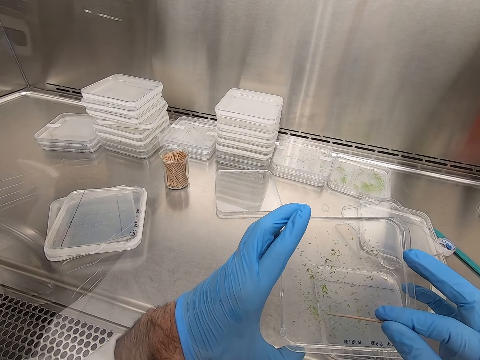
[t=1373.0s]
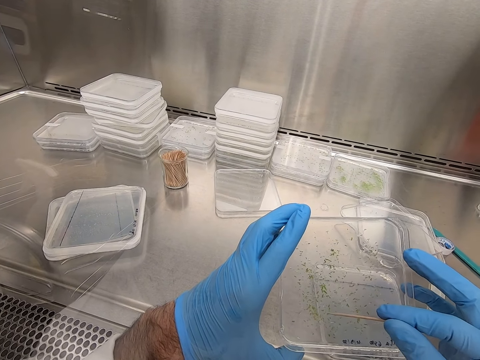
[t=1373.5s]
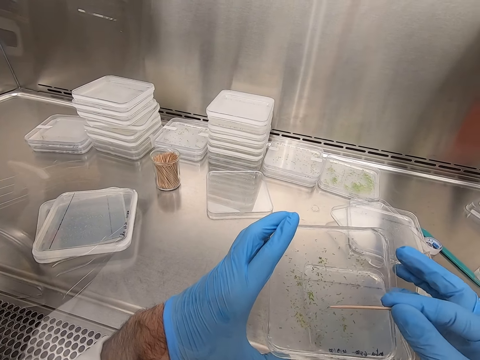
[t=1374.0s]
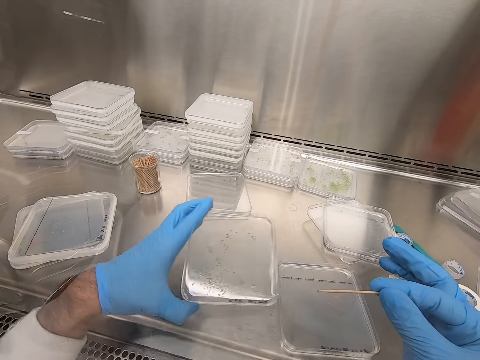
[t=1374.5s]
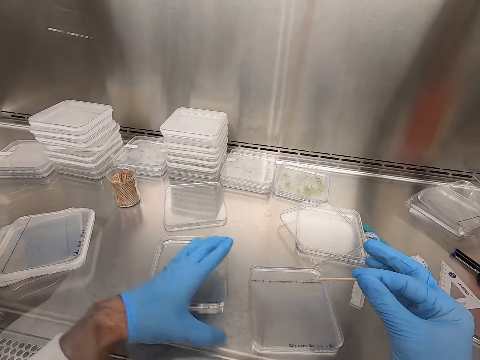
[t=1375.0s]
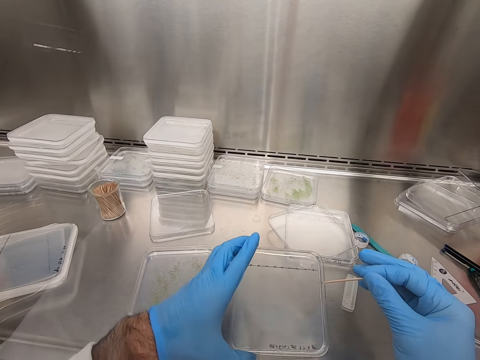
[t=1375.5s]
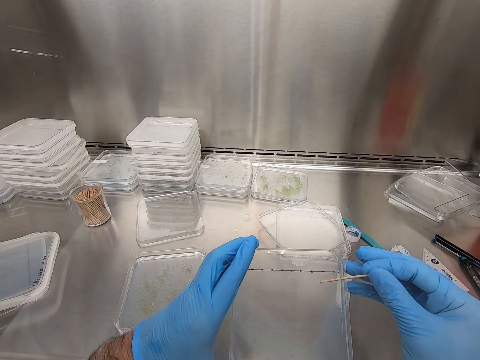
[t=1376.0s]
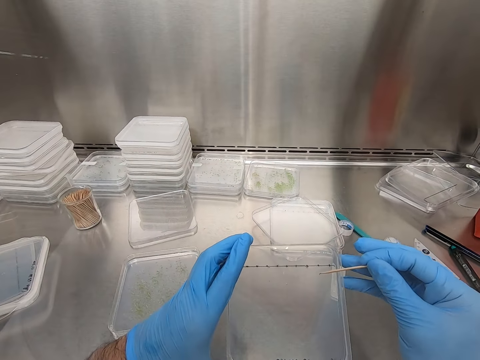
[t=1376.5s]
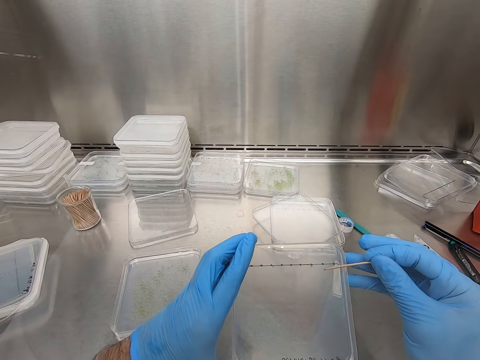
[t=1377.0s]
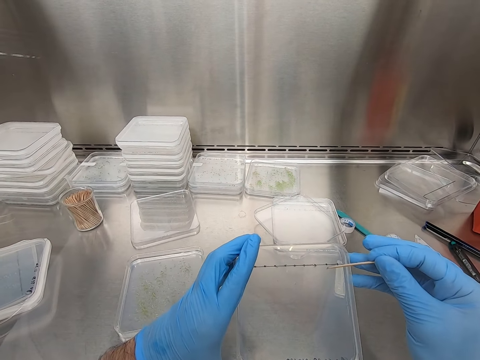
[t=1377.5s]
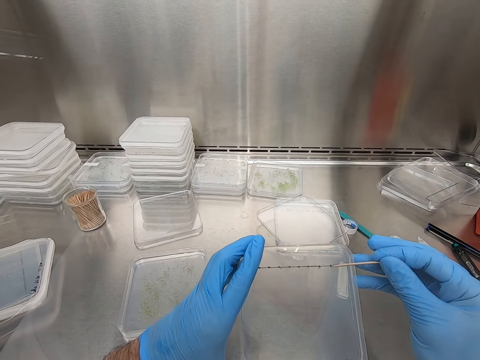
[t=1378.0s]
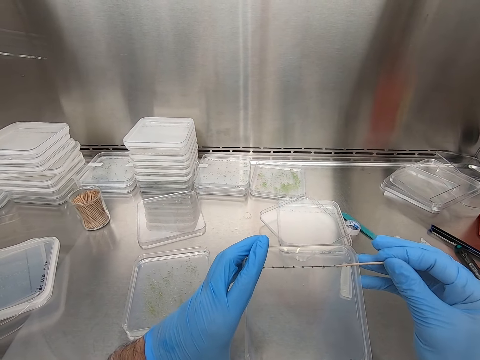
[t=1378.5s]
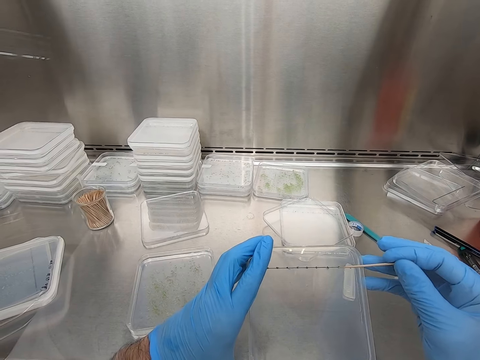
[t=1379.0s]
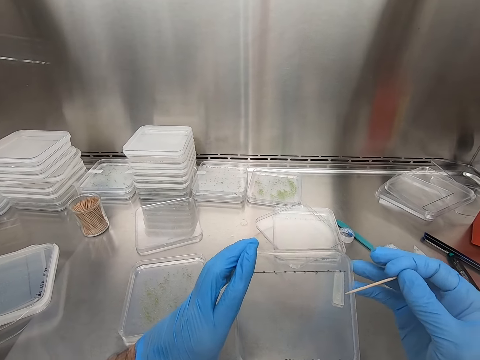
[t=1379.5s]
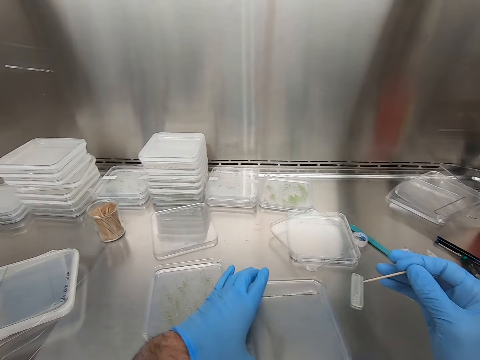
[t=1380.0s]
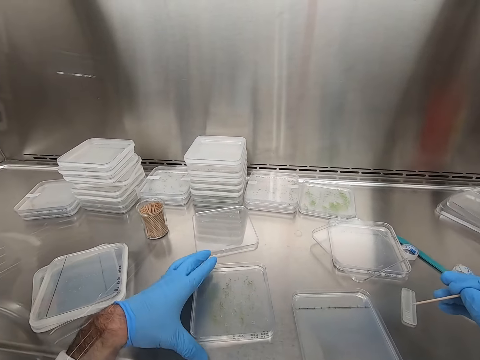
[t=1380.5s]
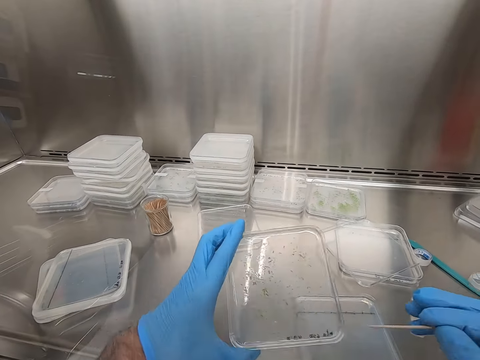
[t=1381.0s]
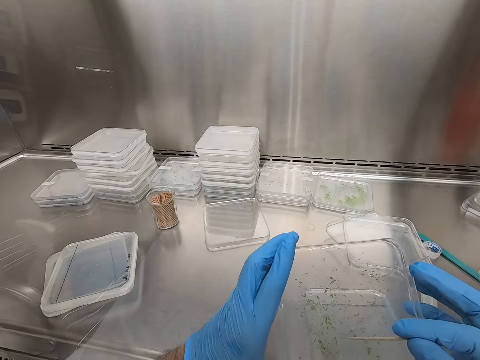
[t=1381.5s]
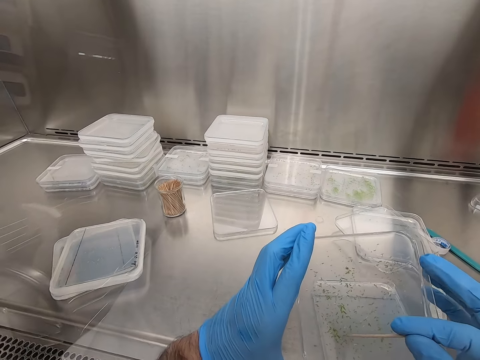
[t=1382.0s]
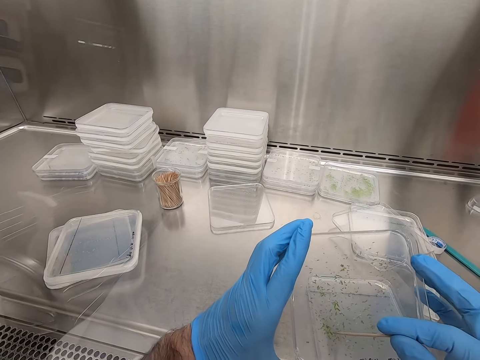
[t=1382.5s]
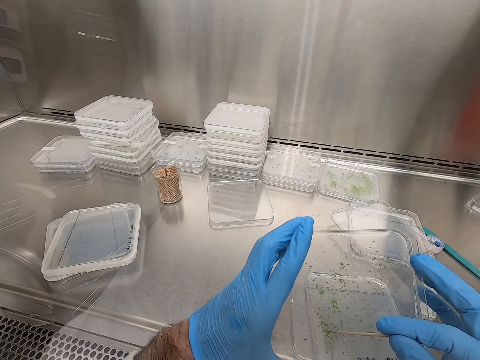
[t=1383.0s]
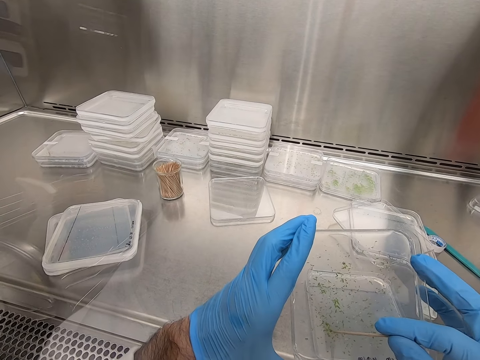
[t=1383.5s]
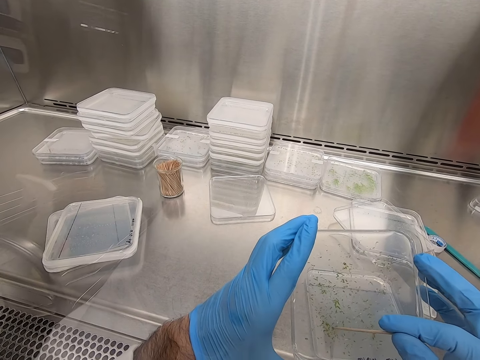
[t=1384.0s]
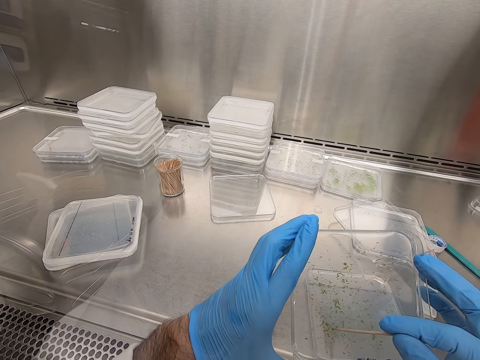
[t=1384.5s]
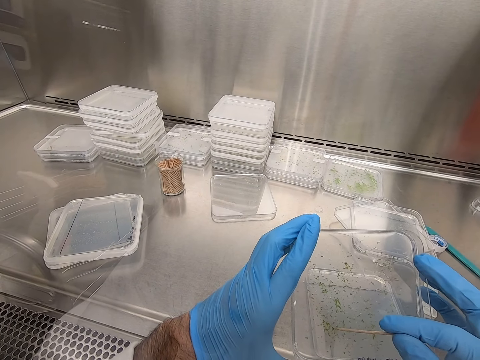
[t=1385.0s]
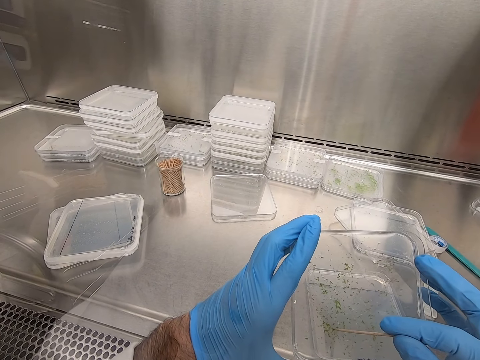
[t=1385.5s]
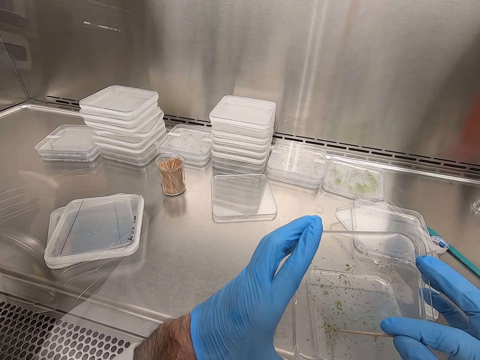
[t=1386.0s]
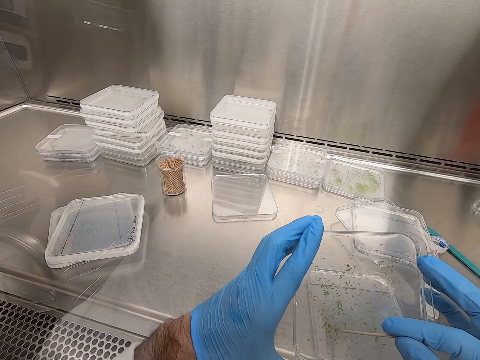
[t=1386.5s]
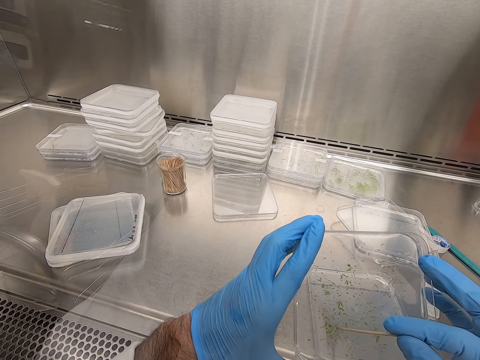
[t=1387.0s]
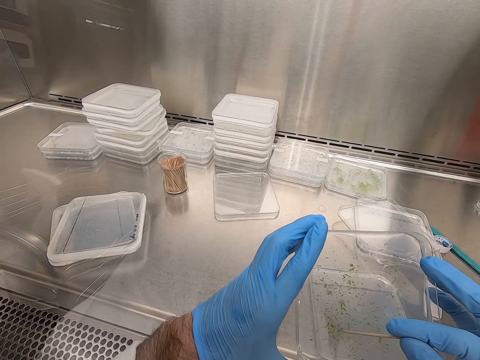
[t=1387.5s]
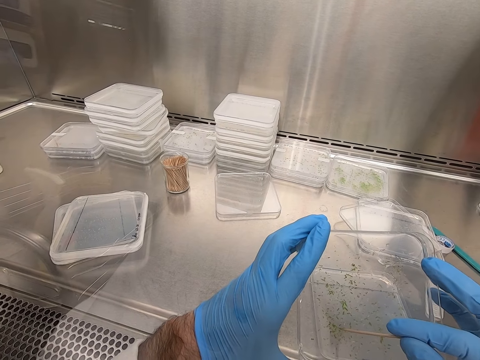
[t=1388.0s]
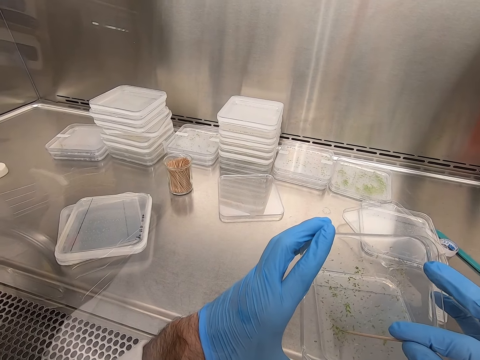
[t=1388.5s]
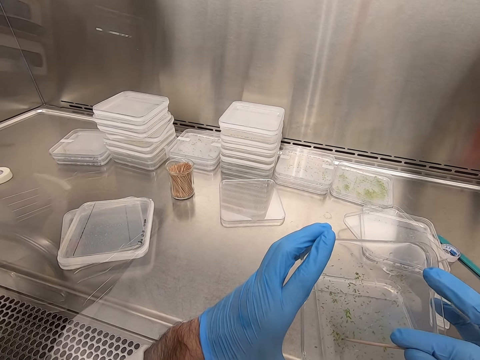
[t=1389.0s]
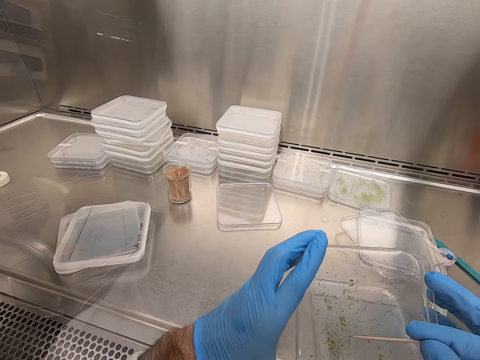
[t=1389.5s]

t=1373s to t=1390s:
The camera wearer holds the specimen with the toothpick. They put down the container. They hold the container. They pick up another plastic container. They put the specimen in the container. They place the plastic container down. They hold the container. They pick up another plastic container. They move the specimen in the container with the toothpick.

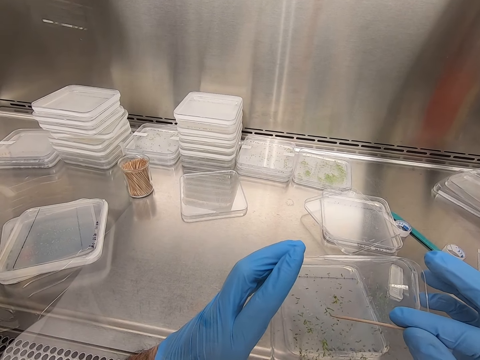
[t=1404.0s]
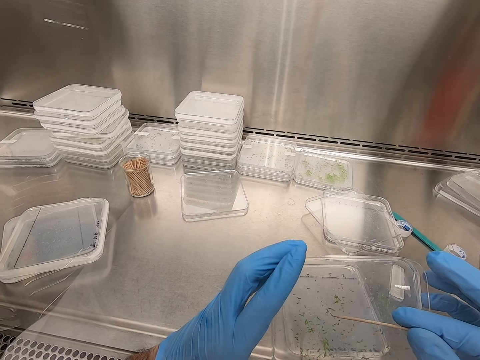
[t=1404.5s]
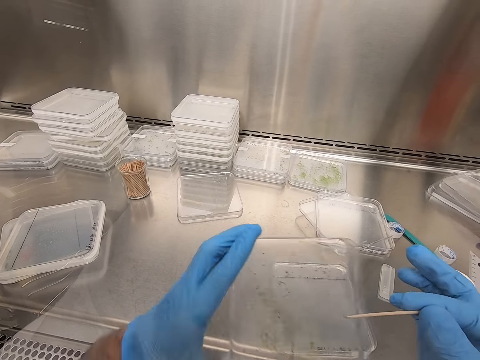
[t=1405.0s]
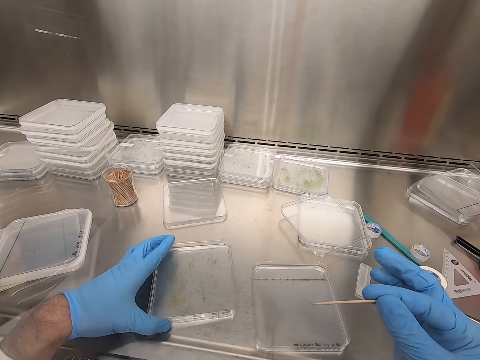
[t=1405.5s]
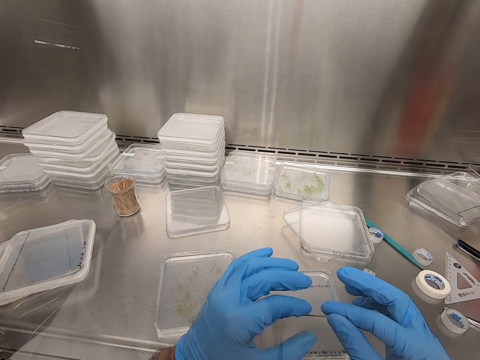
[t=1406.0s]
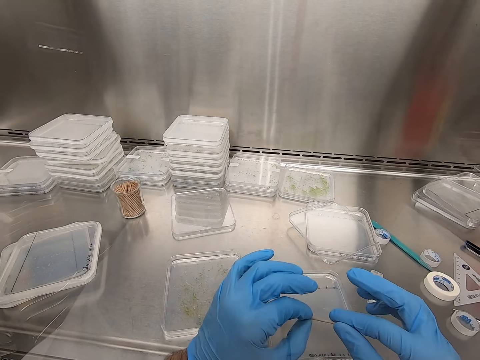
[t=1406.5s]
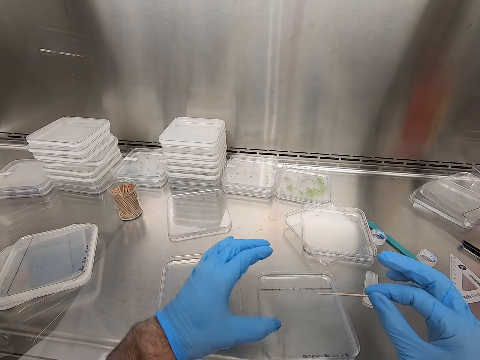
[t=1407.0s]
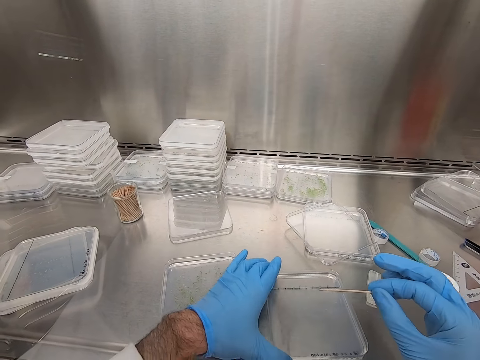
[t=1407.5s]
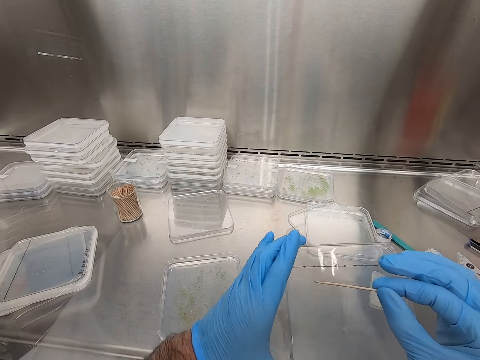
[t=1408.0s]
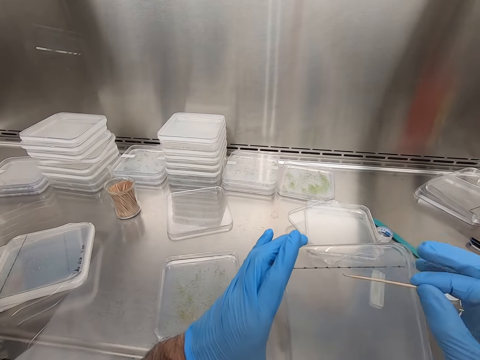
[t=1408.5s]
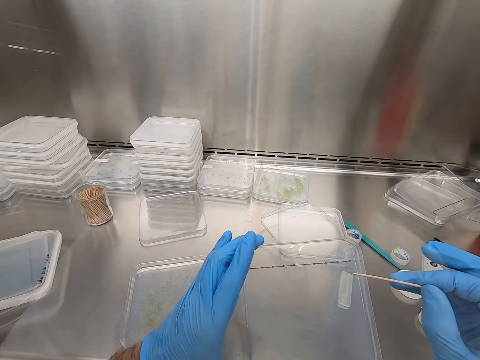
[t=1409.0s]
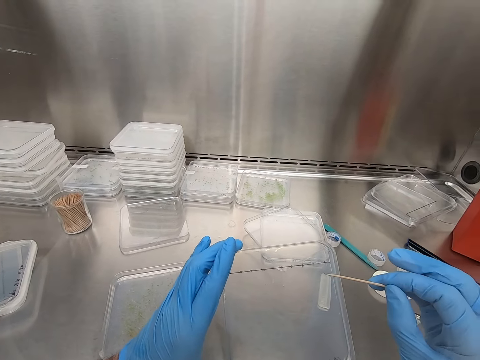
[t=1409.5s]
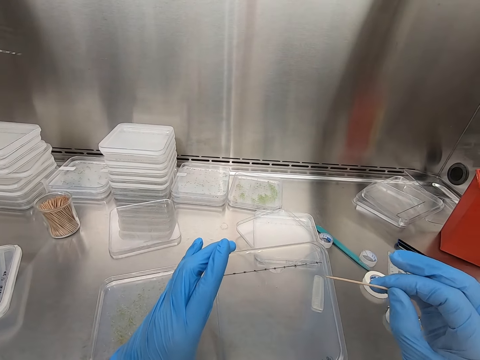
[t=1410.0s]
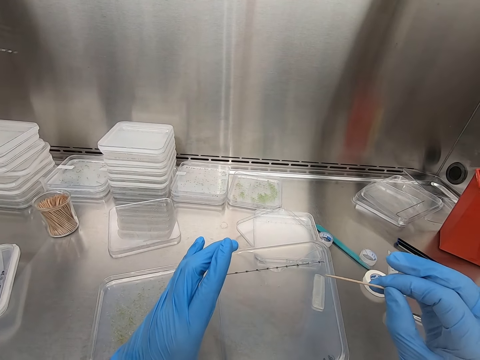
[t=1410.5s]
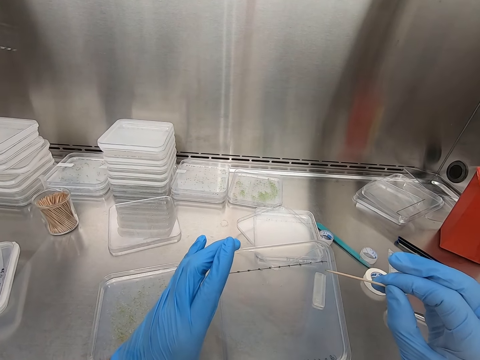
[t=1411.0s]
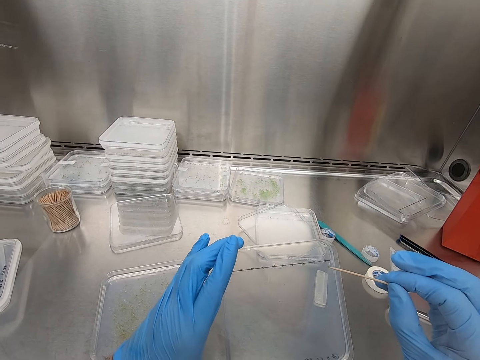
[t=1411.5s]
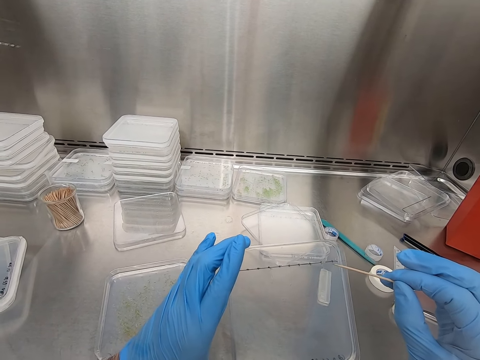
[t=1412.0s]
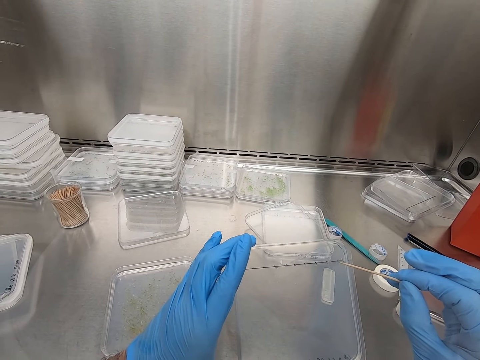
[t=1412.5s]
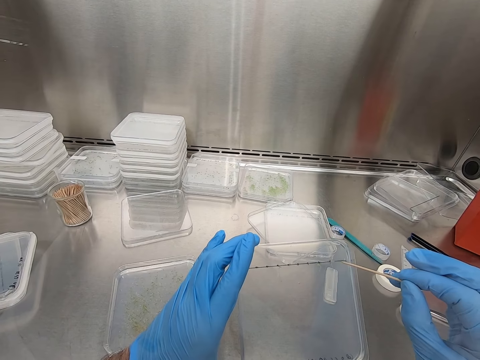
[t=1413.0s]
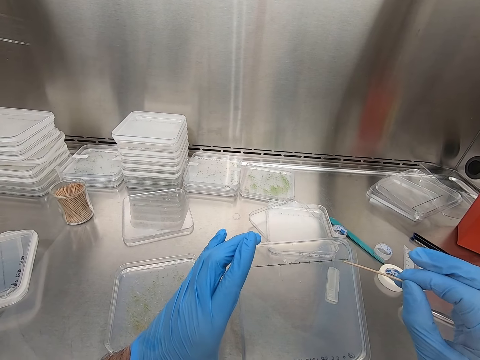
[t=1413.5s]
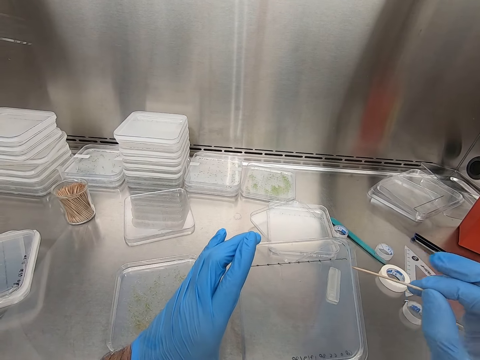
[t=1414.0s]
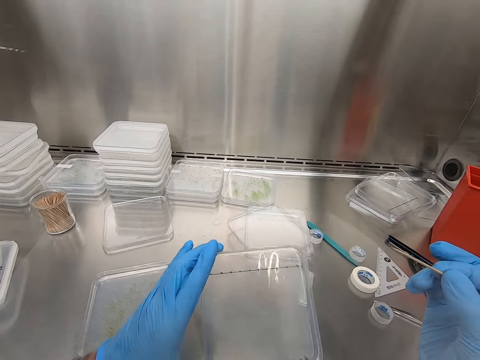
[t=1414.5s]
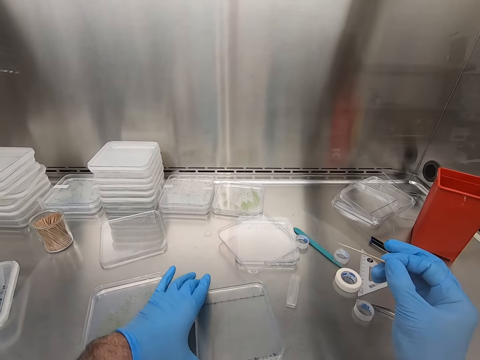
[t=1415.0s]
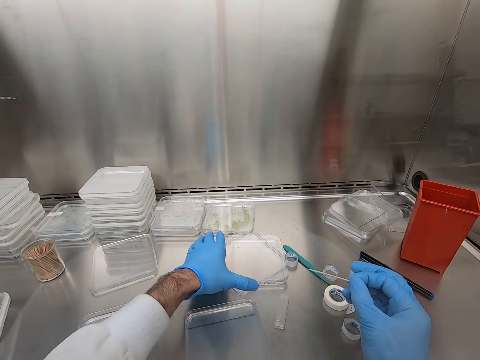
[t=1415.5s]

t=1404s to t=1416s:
The camera wearer puts down the container. They hold the toothpick with both hands. They touch the container. They pick up another plastic container. They hold the container. They move the specimen in the container. They put down the container.
